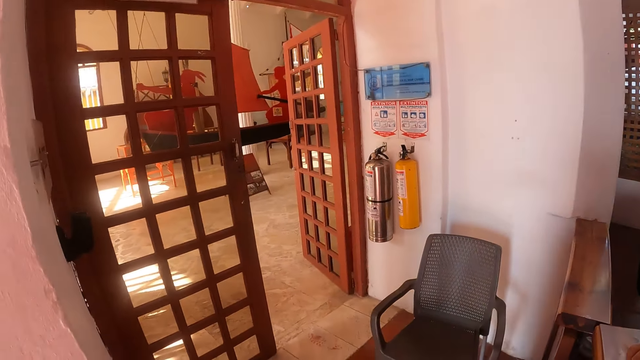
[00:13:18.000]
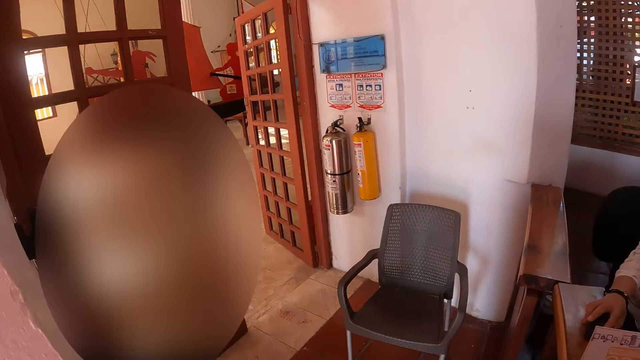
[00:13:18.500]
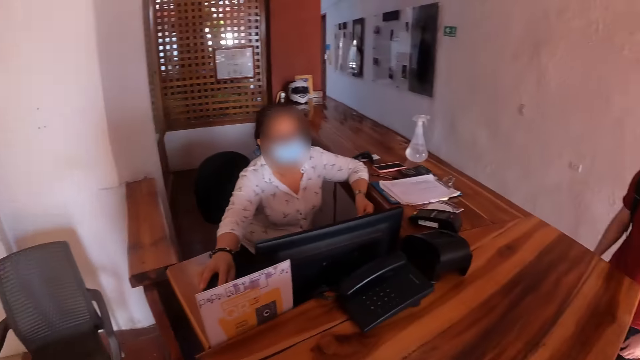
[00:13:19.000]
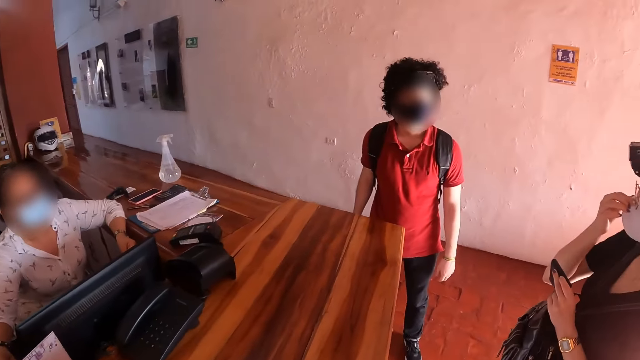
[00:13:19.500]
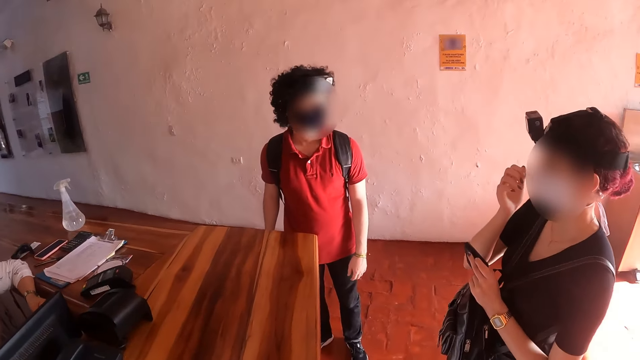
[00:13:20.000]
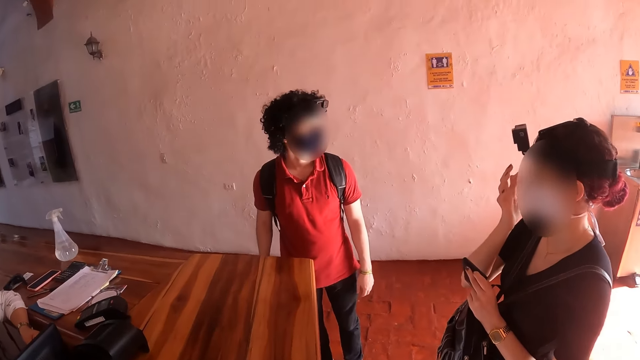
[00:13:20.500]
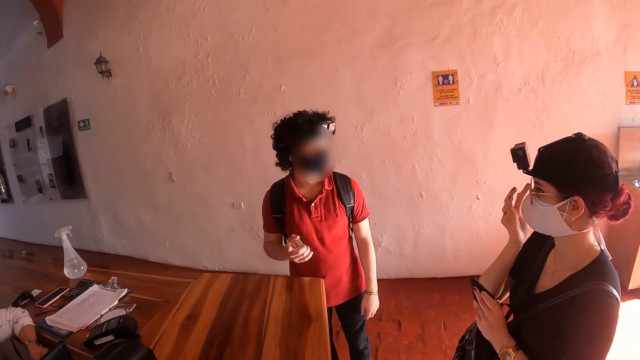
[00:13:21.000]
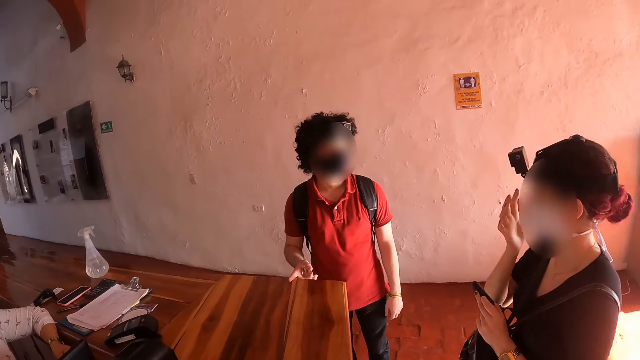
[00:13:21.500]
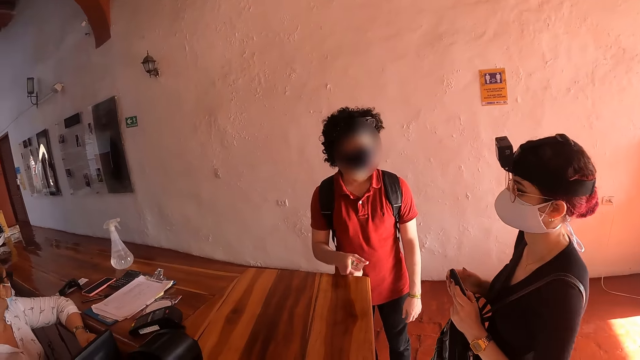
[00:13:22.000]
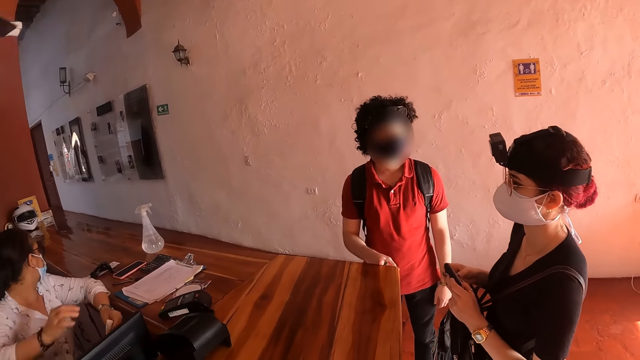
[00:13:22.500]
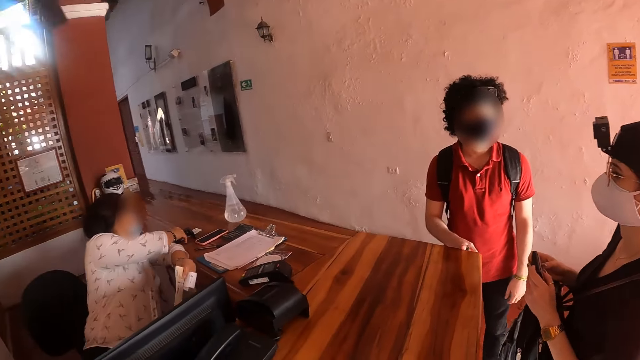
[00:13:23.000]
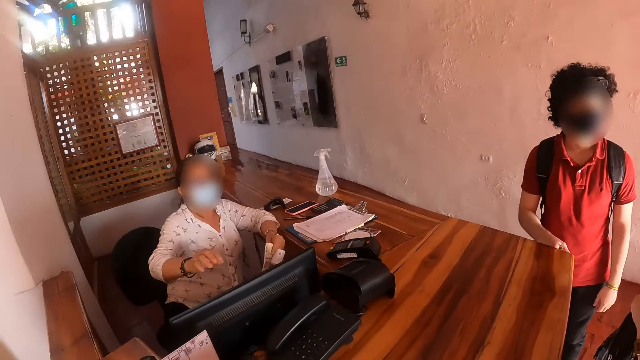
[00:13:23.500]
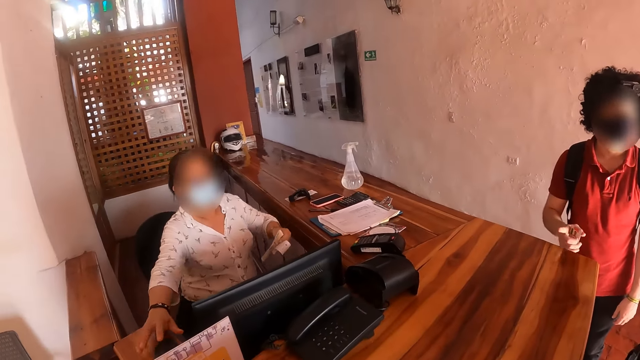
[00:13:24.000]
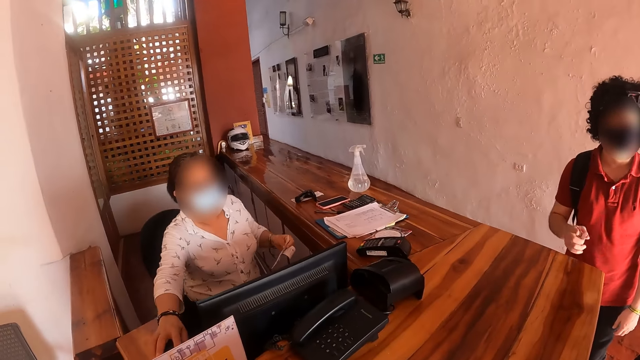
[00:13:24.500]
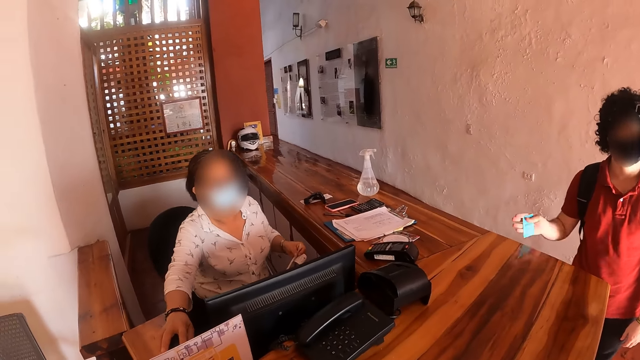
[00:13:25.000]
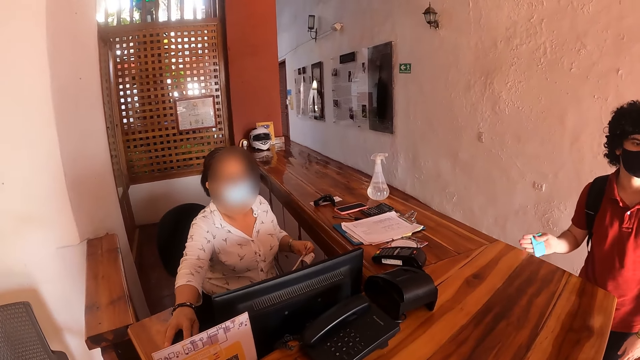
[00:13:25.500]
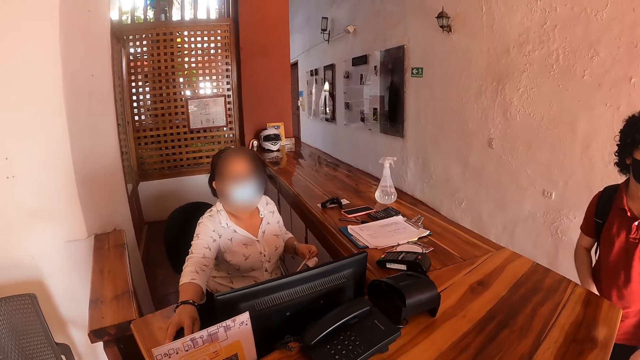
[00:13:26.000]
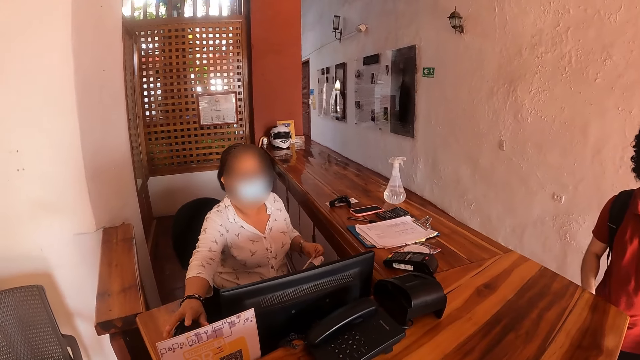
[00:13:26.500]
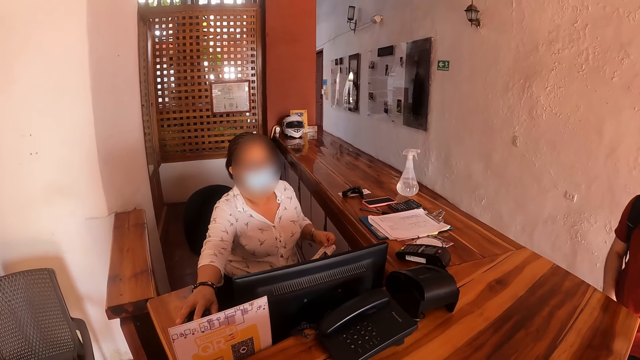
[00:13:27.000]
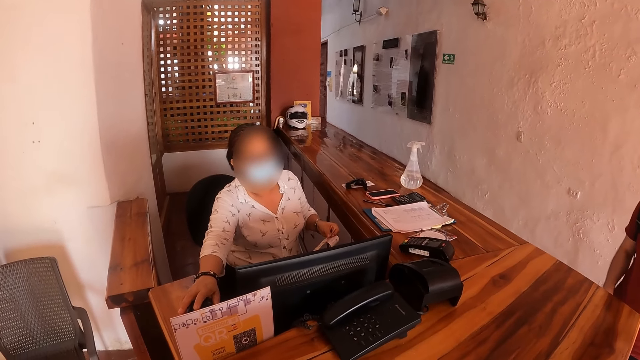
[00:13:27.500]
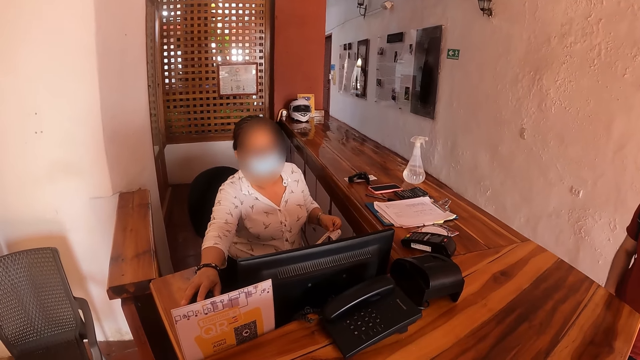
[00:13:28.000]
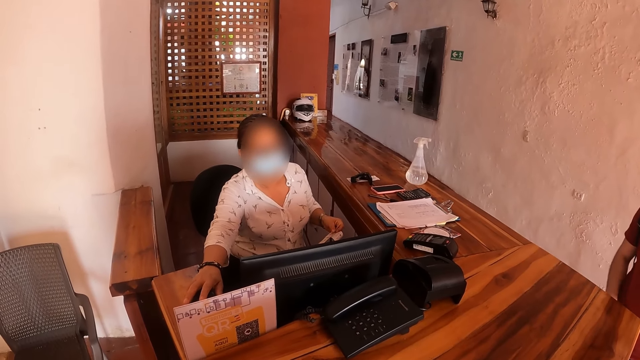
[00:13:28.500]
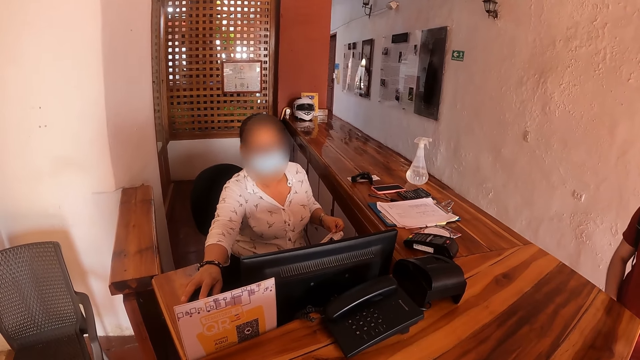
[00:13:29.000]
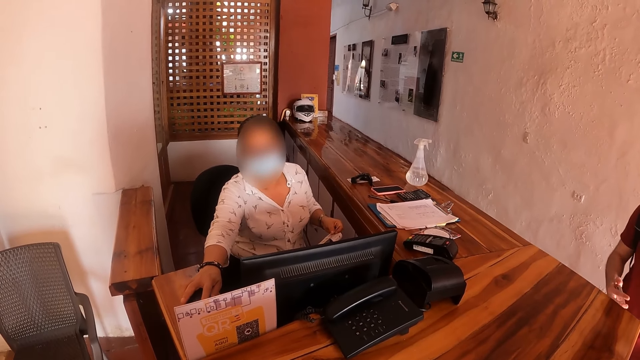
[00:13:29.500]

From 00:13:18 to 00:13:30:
The camera wearer looks around. The lady wipes her face. The man converses with the lady. The lady holds a purse and card in her hands. The receptionist holds something on the counter. The man converses with the lady. The receptionist operates the computer.

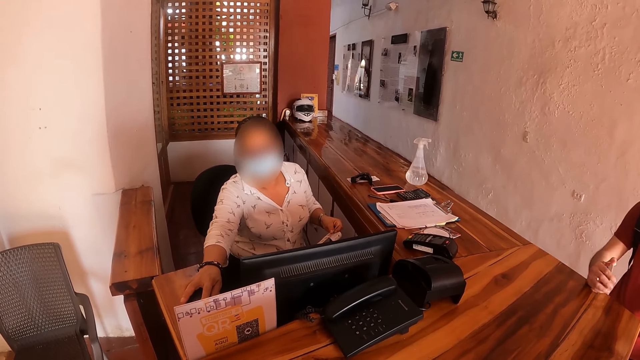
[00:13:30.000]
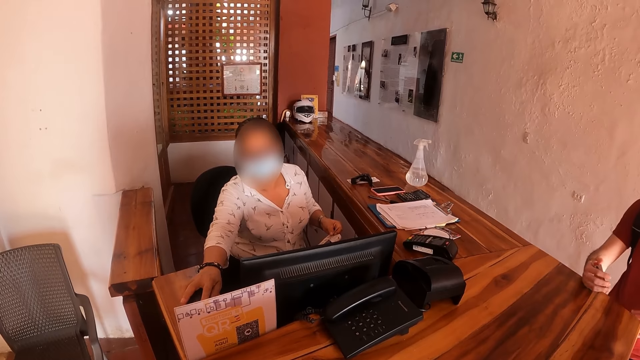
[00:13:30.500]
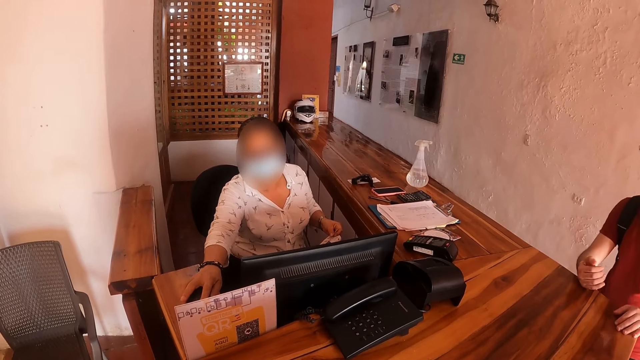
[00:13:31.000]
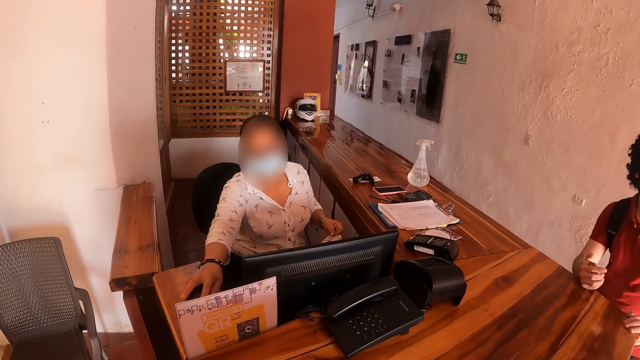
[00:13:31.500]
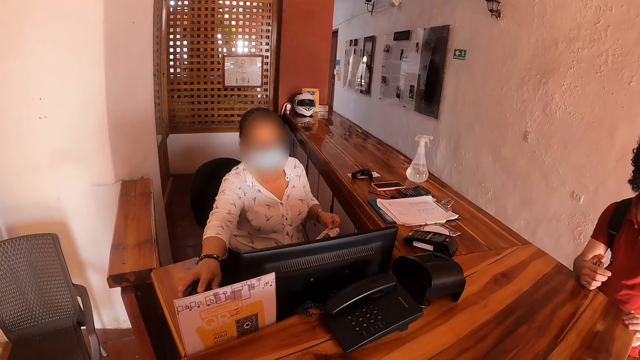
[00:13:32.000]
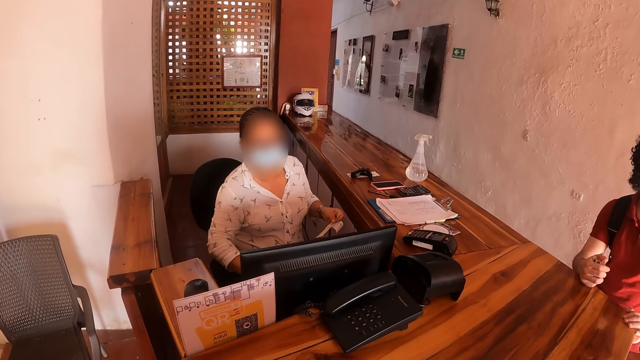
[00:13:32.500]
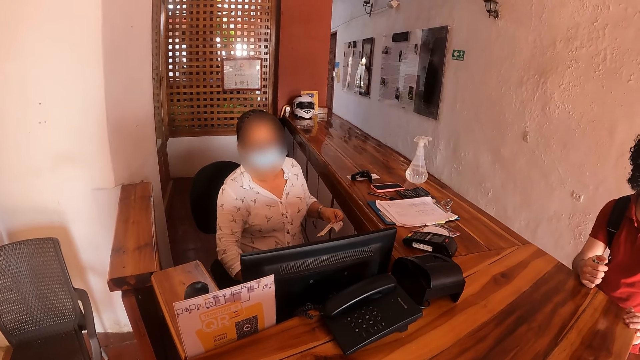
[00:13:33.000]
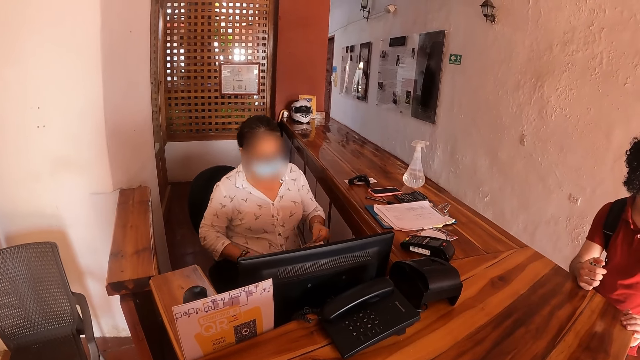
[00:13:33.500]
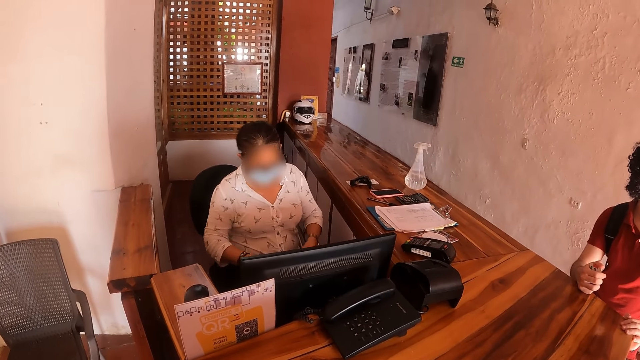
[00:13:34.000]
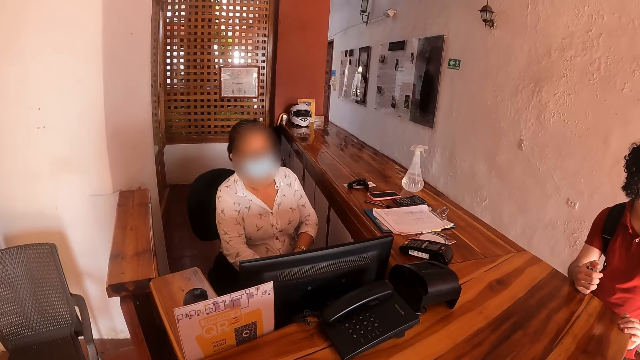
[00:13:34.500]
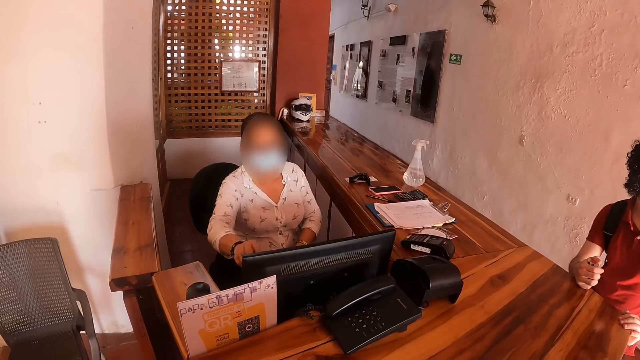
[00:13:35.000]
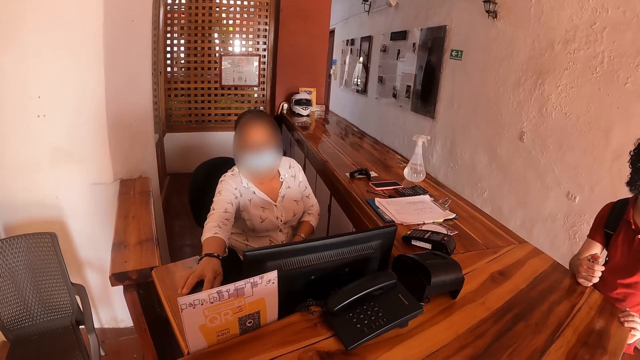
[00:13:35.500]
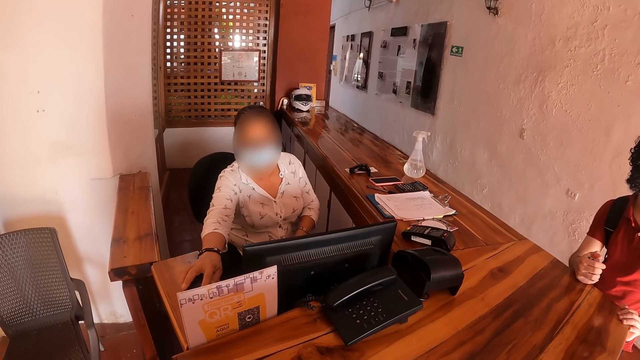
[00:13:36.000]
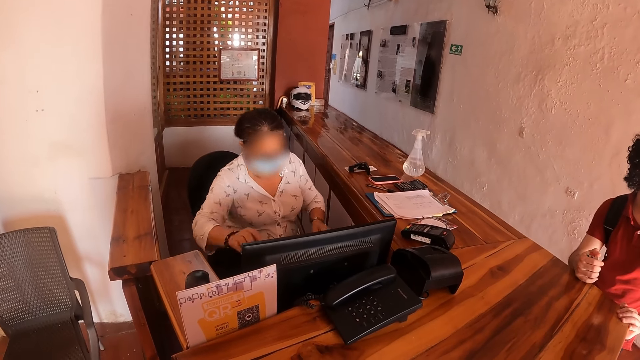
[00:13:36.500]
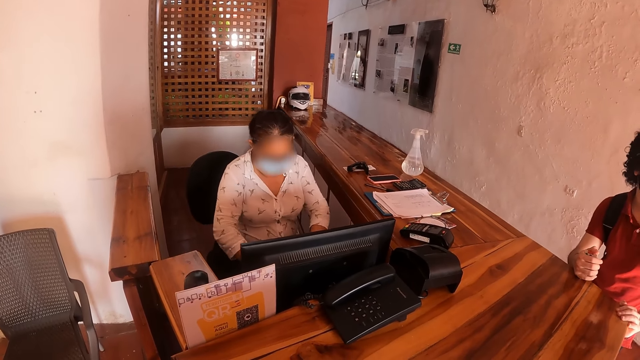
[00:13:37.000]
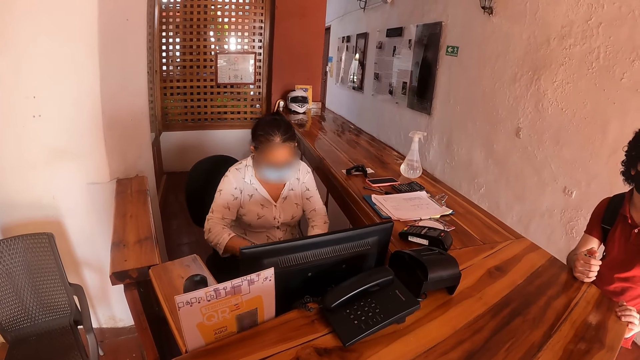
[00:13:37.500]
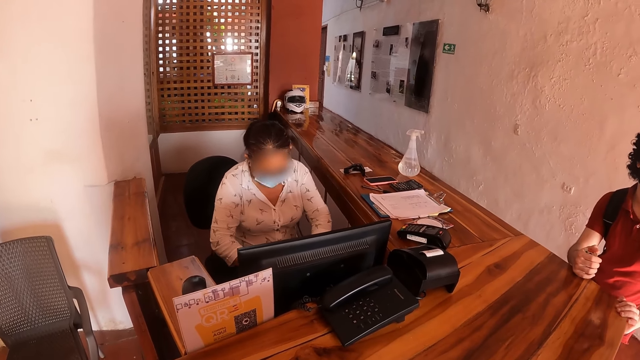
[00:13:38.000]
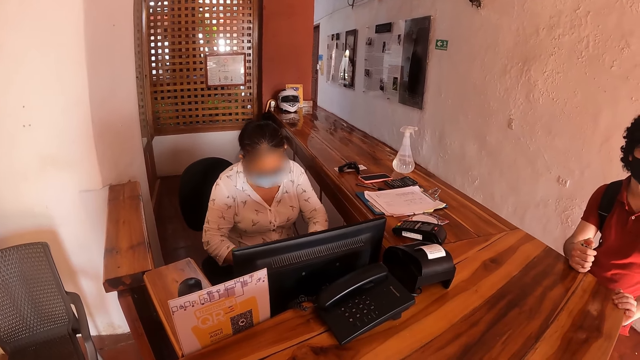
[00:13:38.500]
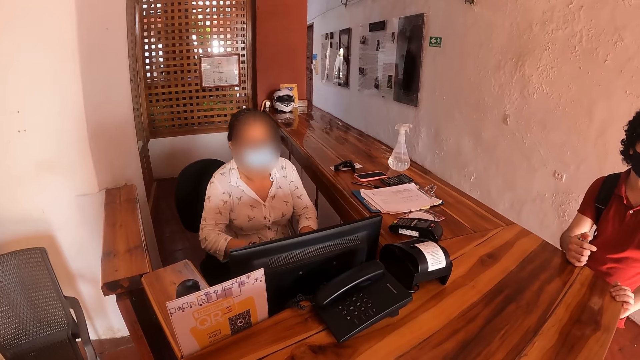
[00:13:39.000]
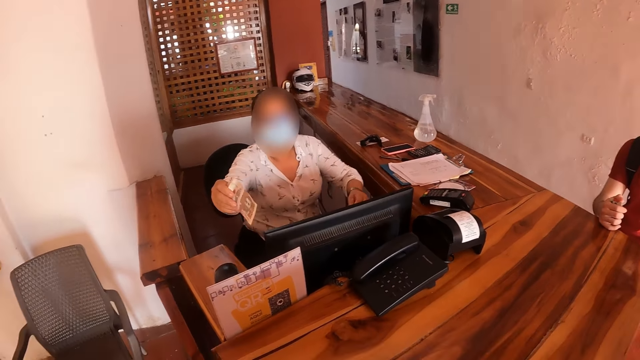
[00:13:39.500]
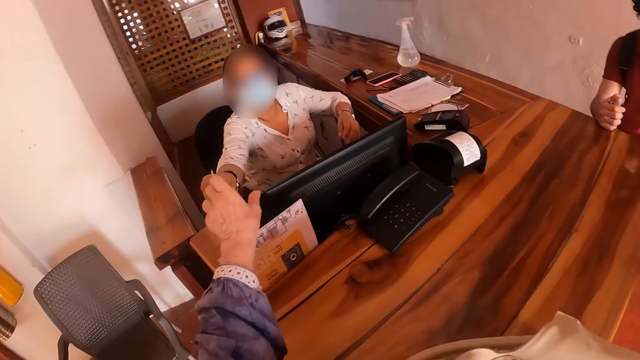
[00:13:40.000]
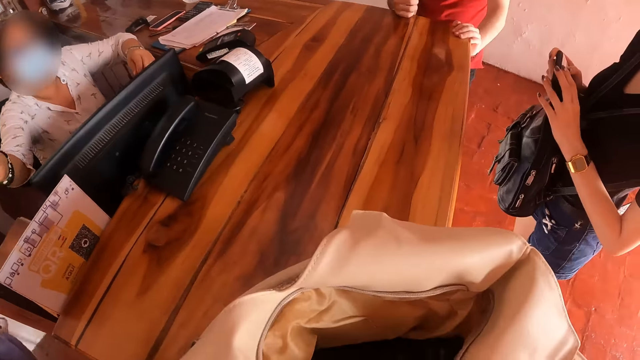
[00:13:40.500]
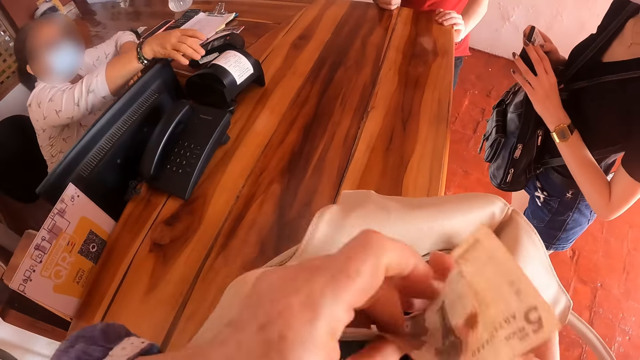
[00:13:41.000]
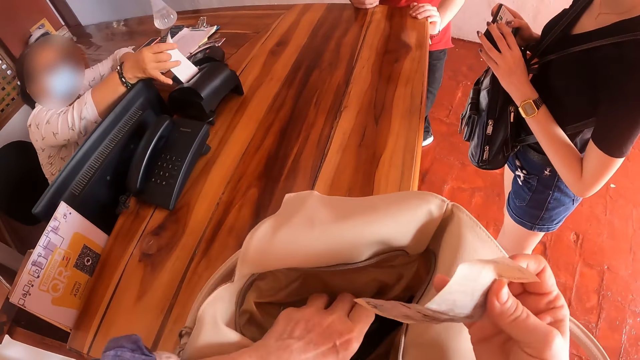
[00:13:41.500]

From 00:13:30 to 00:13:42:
The receptionist picks up money on her counter and gives the money to the camera wearer. The camera wearer takes the money from the receptionist.
